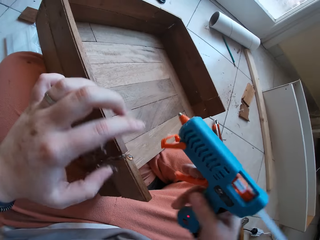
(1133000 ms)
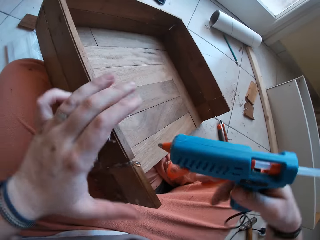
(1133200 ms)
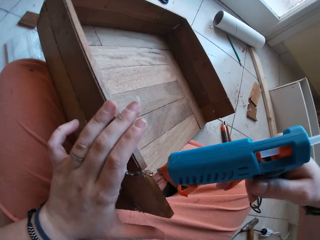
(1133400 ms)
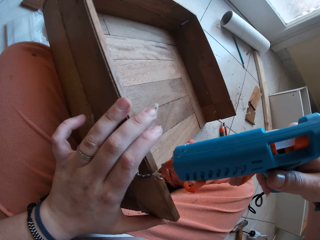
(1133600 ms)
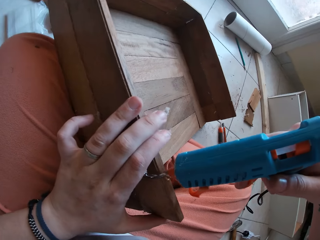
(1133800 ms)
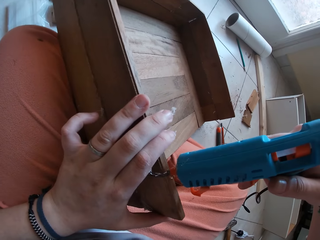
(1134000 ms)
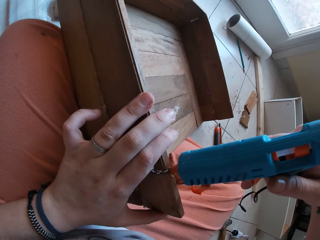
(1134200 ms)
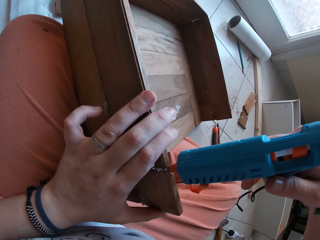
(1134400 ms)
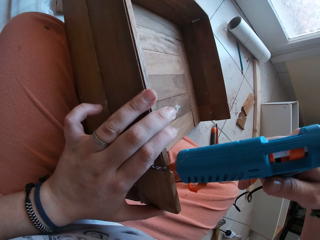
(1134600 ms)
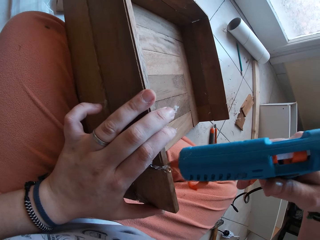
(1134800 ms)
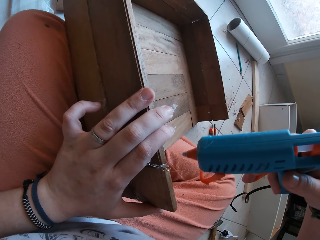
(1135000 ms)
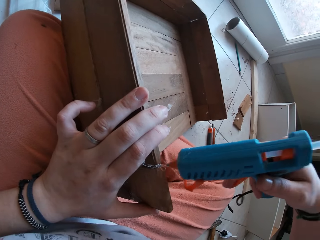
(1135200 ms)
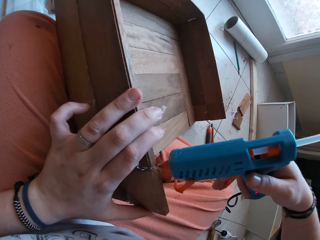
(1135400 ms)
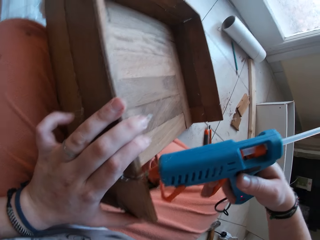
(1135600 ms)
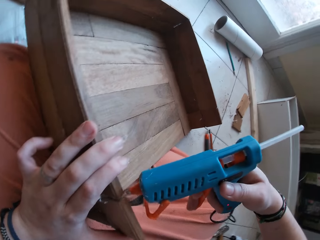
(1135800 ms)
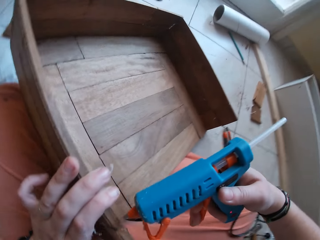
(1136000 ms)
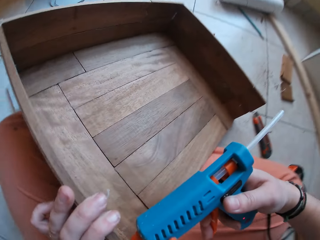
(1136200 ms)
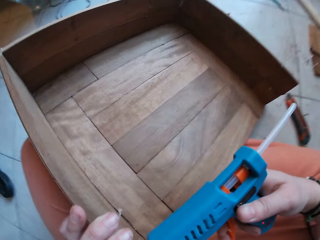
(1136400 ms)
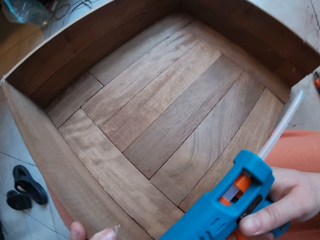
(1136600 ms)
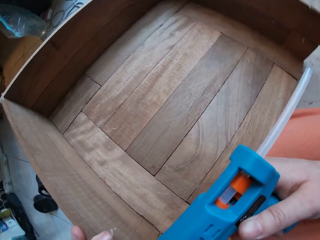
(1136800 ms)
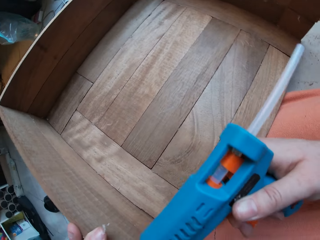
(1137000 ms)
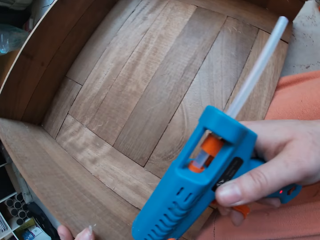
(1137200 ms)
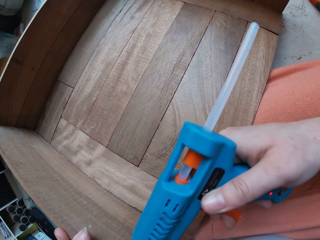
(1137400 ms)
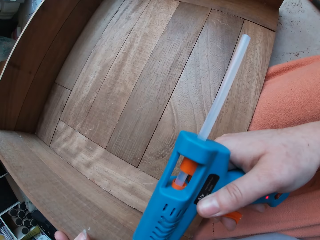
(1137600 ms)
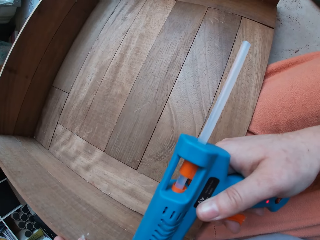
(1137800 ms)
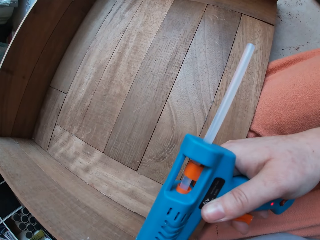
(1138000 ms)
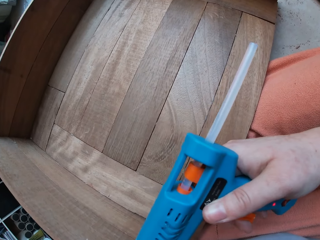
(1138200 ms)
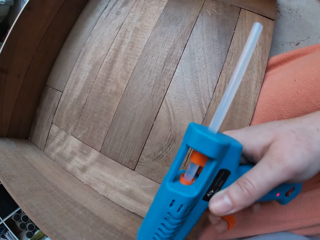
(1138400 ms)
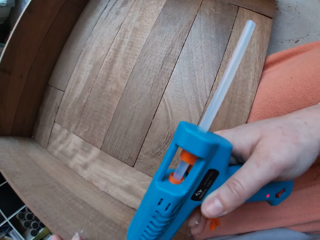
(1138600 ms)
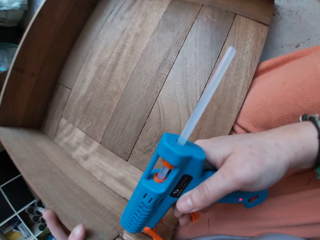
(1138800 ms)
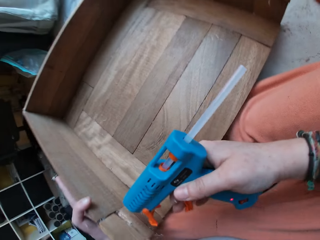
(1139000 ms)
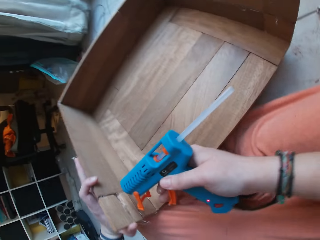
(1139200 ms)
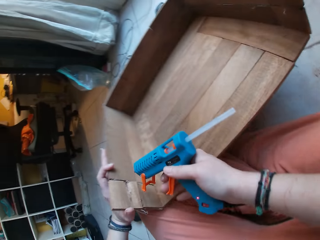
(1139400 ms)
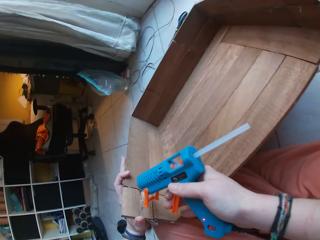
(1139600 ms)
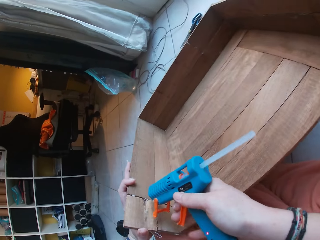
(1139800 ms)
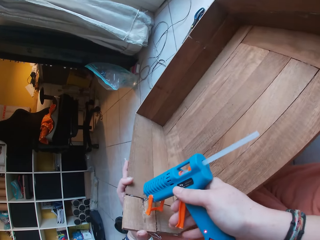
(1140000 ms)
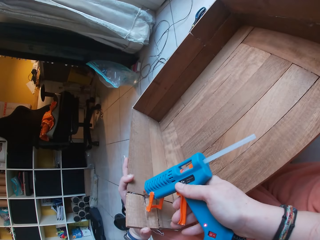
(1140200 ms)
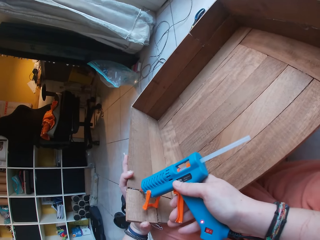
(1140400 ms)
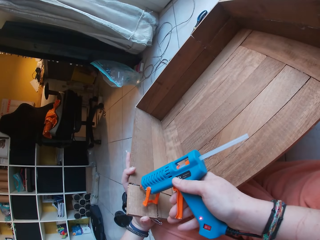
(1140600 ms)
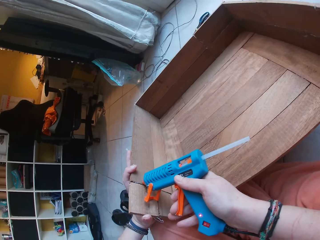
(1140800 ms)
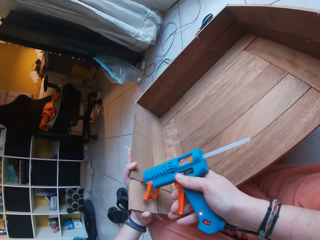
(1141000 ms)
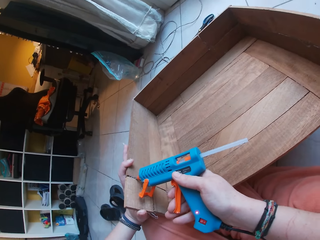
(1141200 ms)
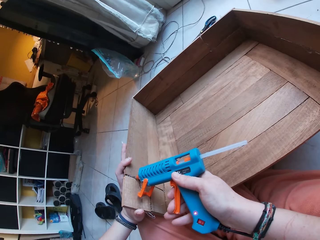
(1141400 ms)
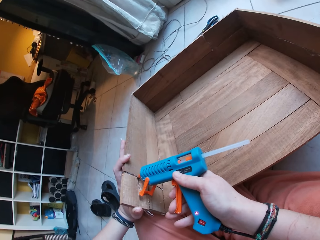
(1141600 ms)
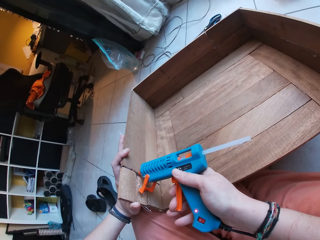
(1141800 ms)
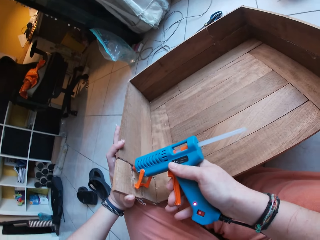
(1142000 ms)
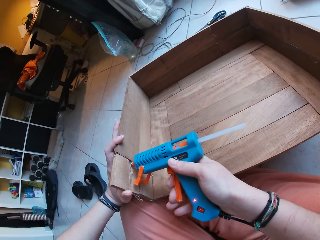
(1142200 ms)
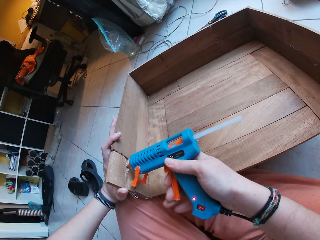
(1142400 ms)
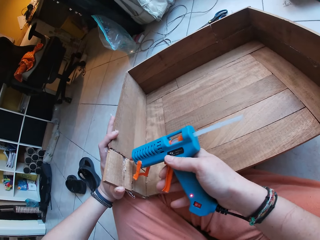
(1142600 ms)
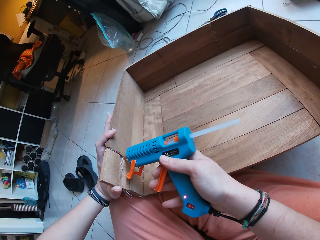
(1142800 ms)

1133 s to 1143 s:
The camera wearer holds the pieces of wood with her left hand. She applies the glue gun on the pieces of wood with her right hand.

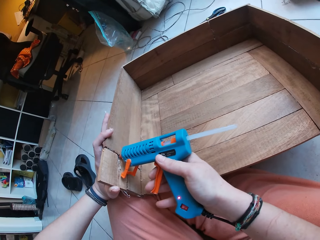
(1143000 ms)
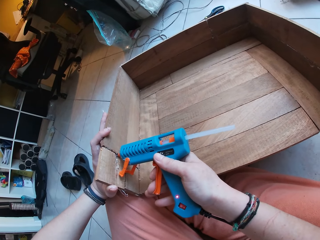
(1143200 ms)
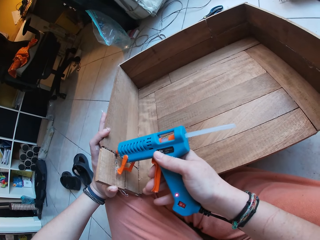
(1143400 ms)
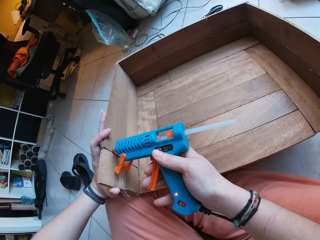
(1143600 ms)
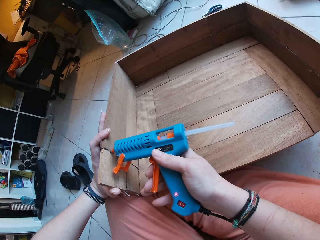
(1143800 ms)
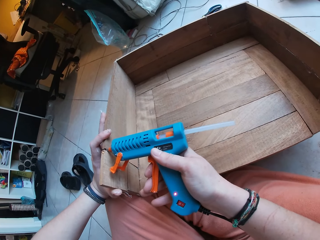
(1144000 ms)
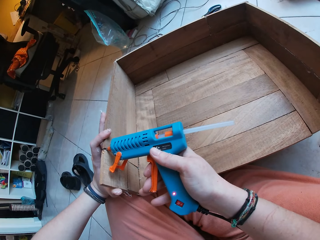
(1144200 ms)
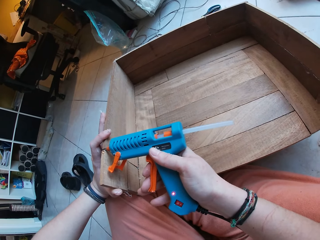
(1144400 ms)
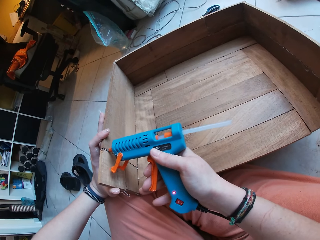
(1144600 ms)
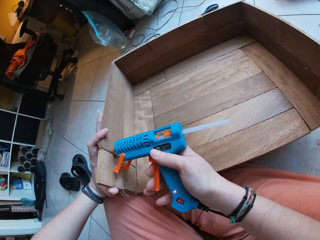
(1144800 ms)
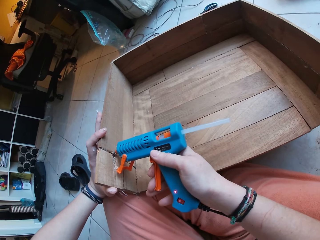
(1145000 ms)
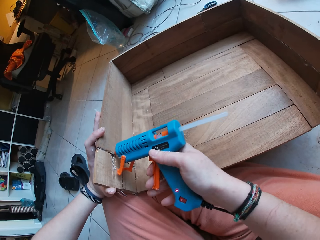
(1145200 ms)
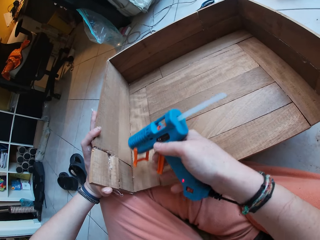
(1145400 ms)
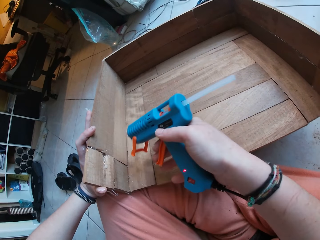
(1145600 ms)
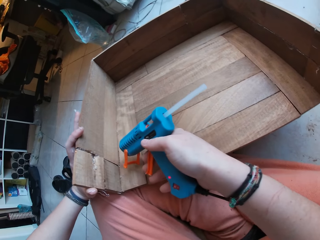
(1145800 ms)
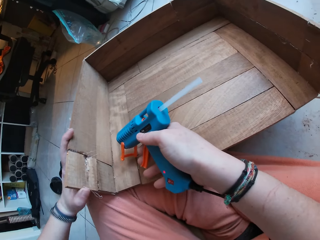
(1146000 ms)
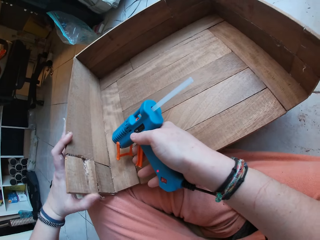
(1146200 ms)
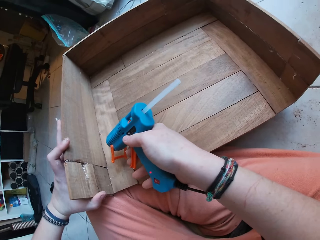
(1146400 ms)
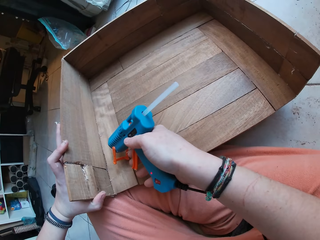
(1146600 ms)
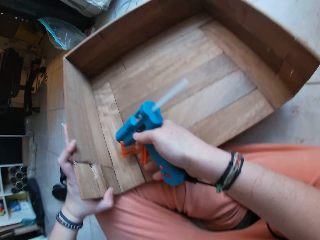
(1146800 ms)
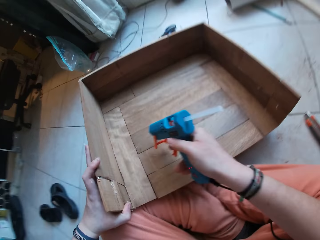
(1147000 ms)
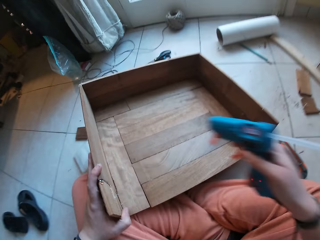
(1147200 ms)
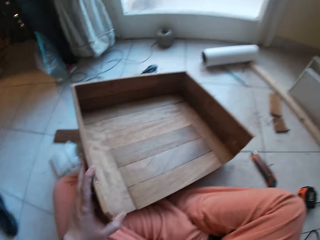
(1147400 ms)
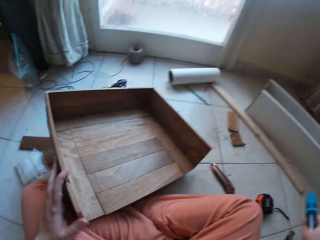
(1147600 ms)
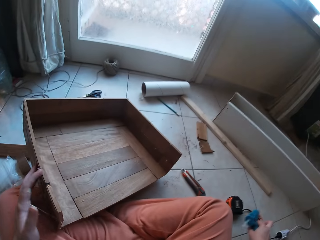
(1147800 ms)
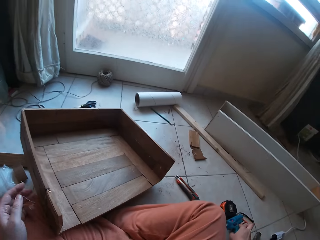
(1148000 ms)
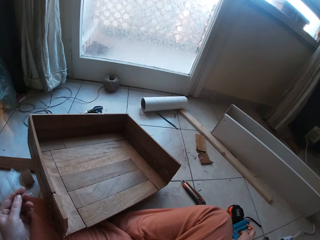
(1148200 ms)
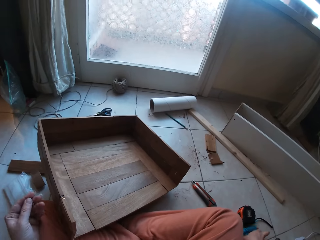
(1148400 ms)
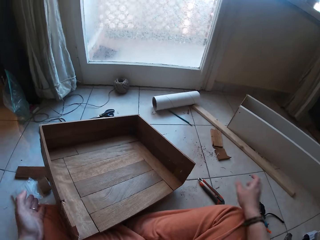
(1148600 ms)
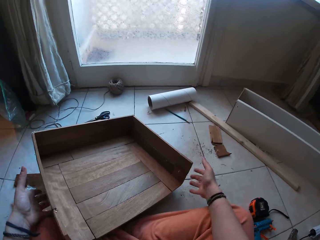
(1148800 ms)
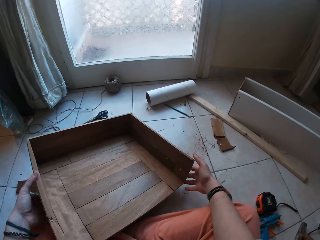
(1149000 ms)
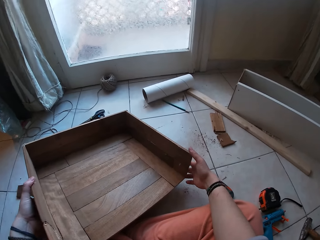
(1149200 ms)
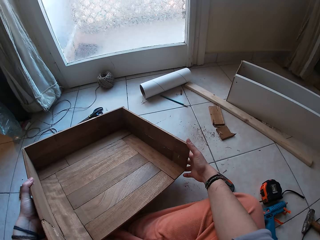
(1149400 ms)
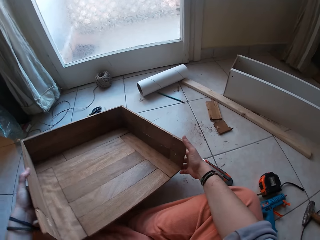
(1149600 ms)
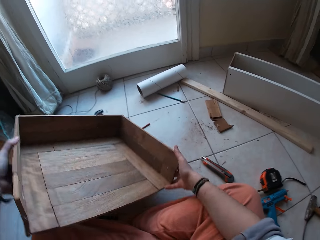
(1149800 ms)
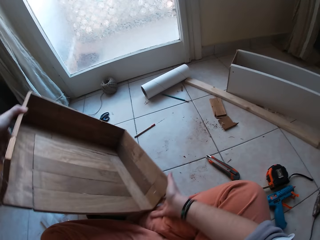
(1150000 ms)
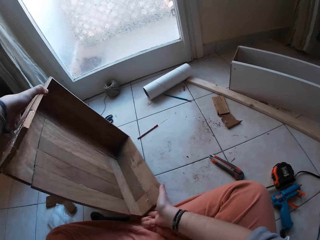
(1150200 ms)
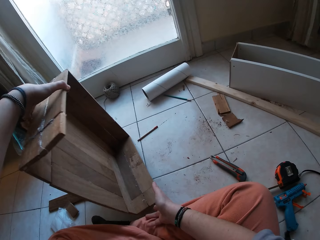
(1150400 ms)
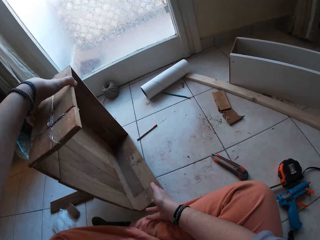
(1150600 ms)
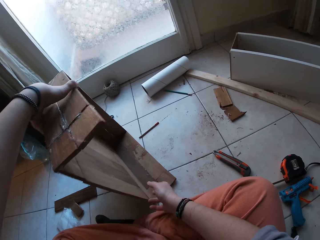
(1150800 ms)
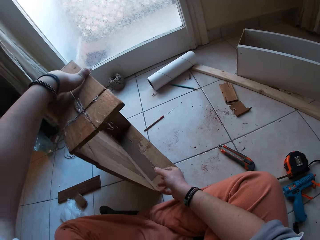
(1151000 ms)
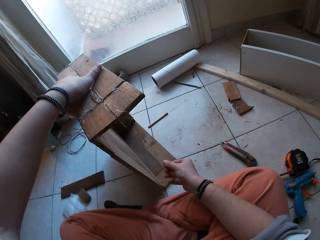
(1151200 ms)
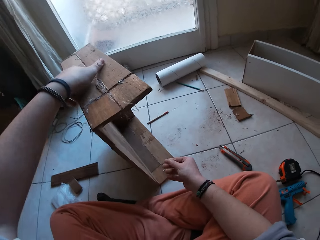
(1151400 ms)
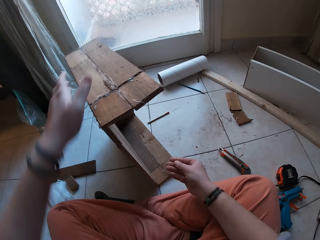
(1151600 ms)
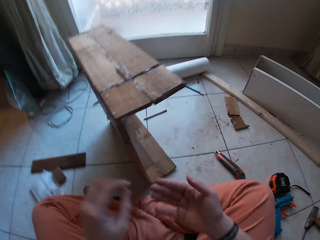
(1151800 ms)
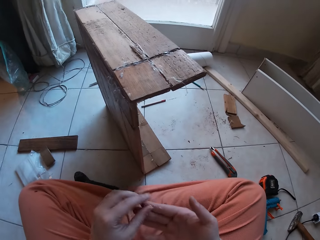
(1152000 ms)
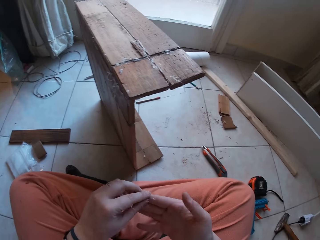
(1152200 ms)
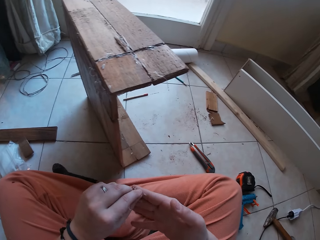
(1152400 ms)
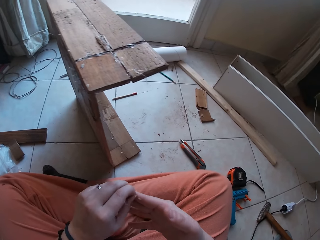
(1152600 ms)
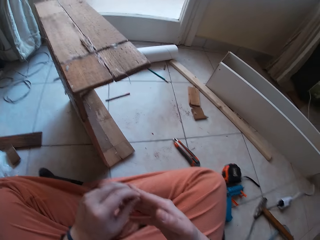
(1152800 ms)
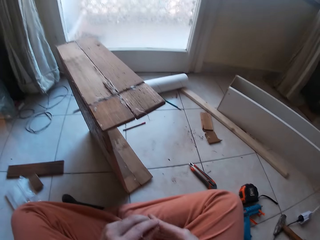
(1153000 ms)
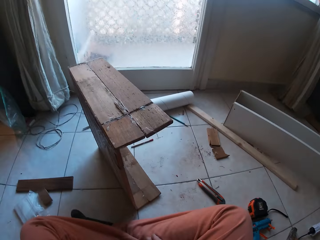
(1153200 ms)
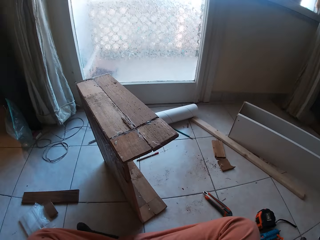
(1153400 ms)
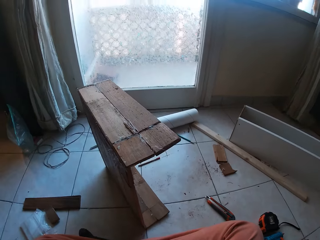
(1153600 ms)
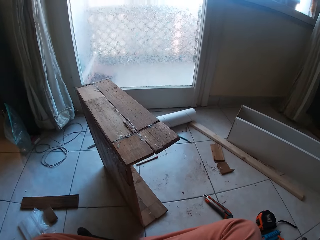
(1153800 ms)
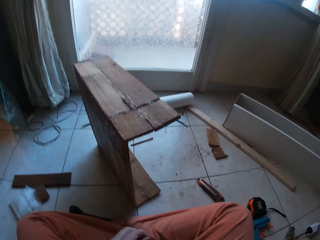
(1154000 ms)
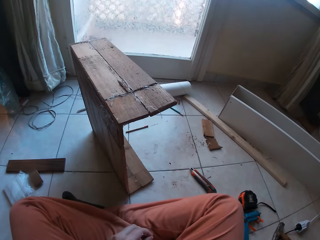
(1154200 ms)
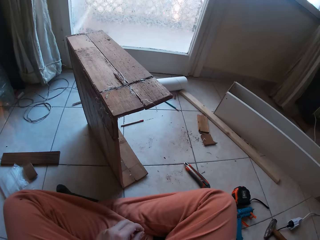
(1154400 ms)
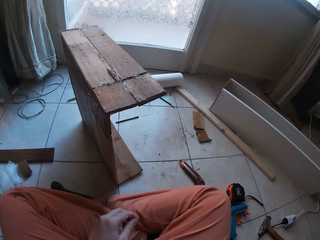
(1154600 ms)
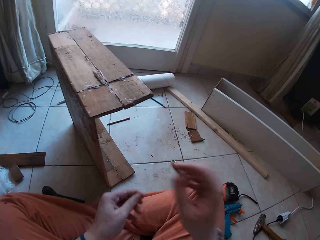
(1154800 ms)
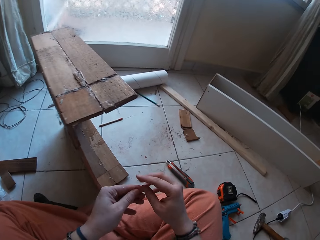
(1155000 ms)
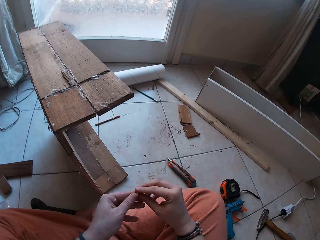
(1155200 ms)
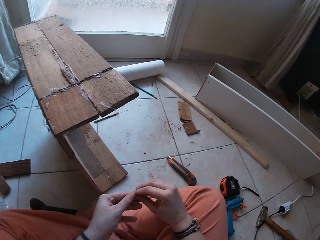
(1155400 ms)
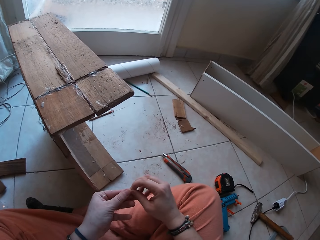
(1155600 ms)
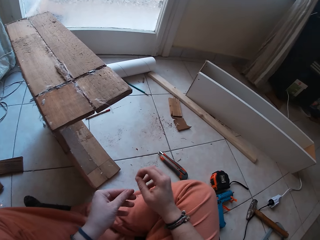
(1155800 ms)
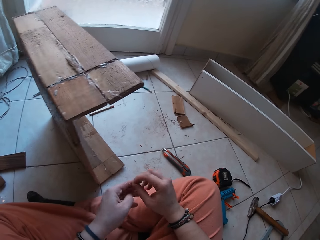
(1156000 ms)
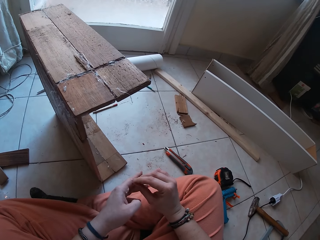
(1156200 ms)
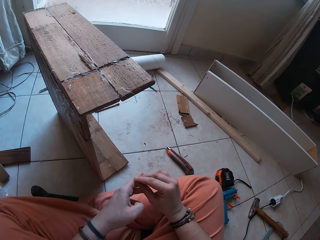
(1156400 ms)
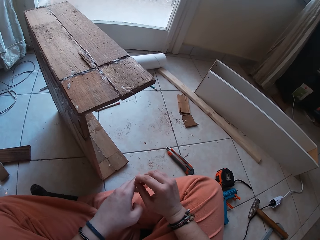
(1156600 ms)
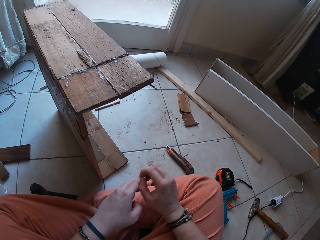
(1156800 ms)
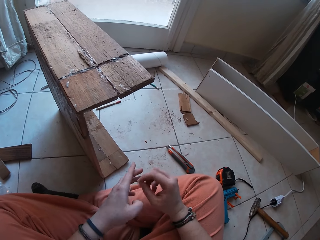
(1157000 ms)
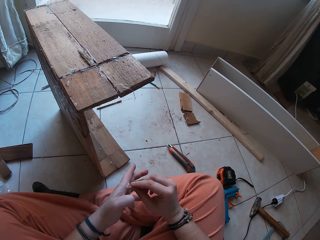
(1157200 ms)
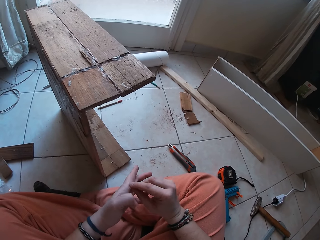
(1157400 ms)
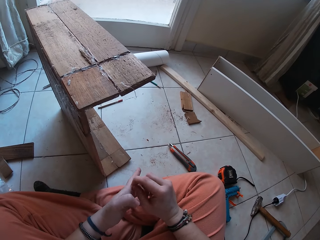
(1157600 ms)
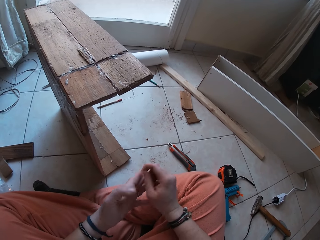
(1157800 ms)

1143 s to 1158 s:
The camera wearer removes the glue gun from the pieces of wood with her right hand. She drops the gun on the ground. She removes her left hand from the pieces of wood. She holds the pieces of wood with both hands. She turns a drawer. She carries the pieces of wood with both hands. She places the pieces of wood on the floor with both hands. She removes her right hand from the pieces of wood. She removes her left hand from the pieces of wood. She removes dirt from both hands.
